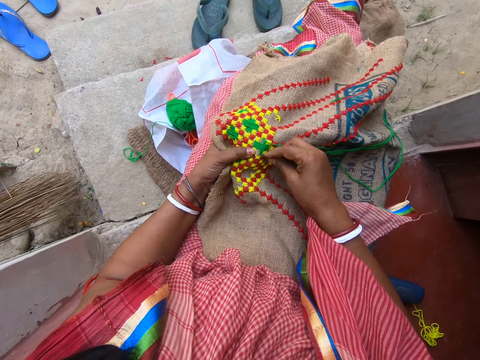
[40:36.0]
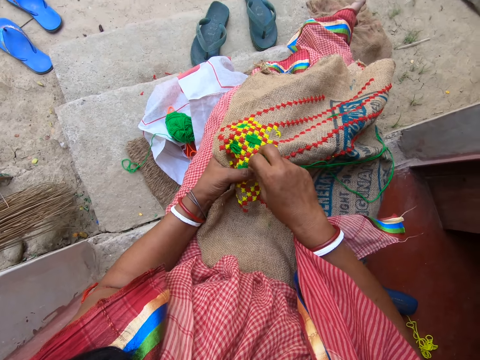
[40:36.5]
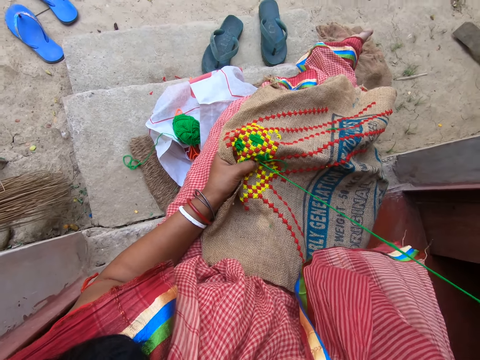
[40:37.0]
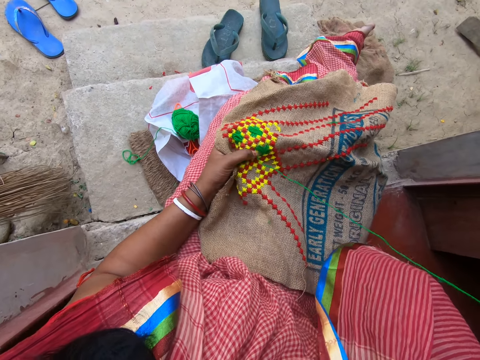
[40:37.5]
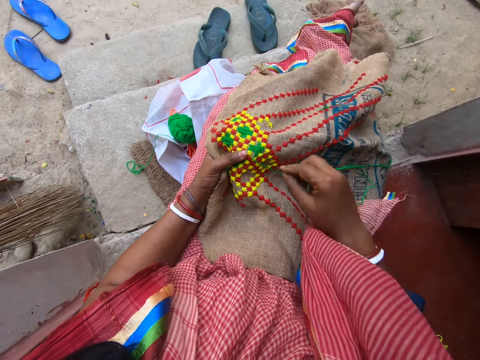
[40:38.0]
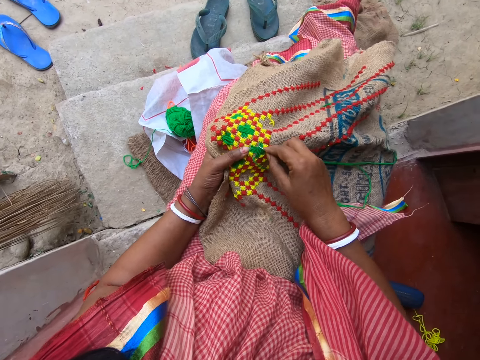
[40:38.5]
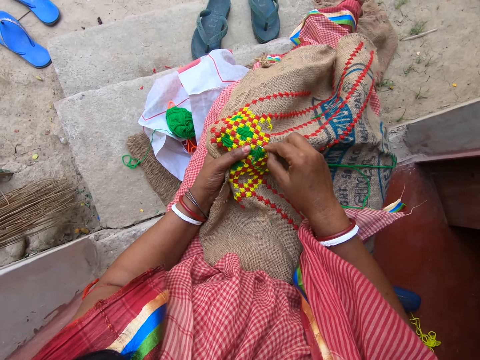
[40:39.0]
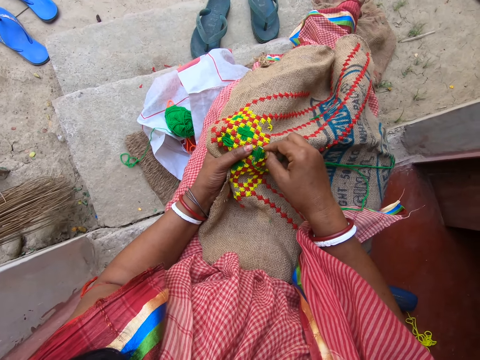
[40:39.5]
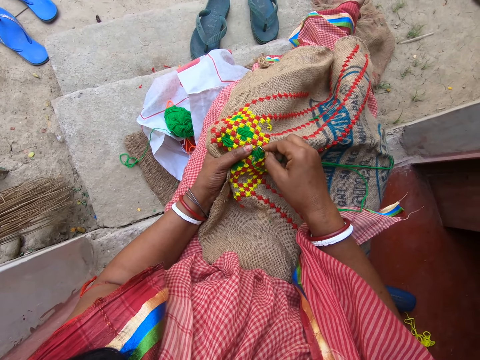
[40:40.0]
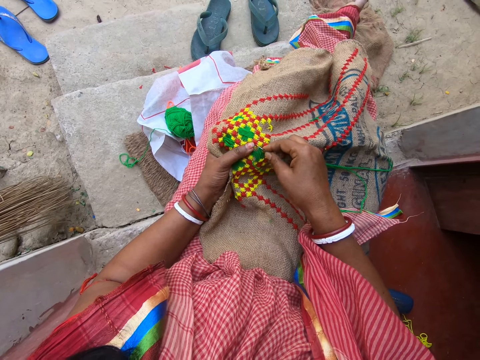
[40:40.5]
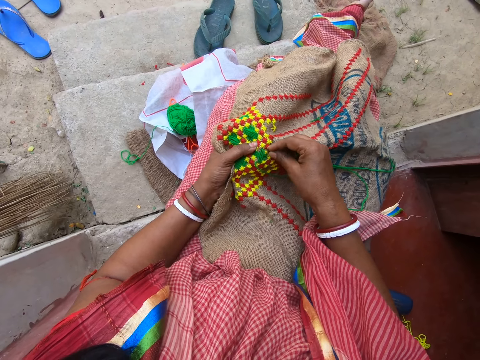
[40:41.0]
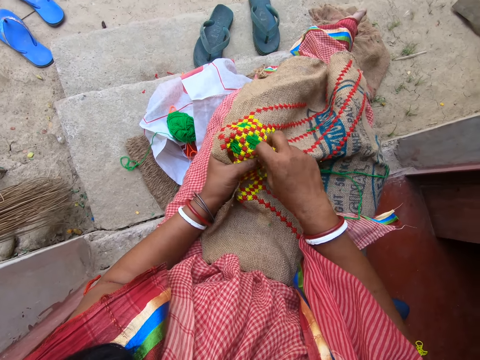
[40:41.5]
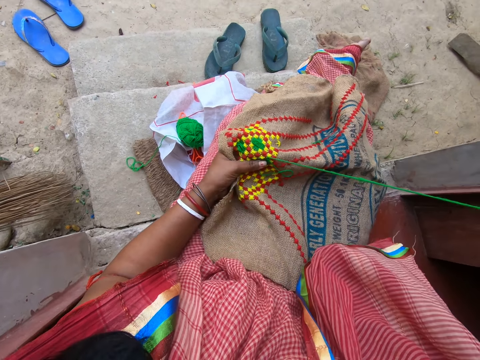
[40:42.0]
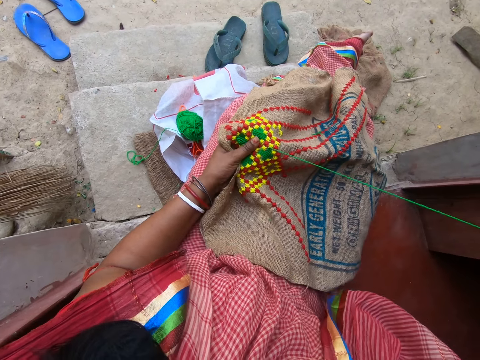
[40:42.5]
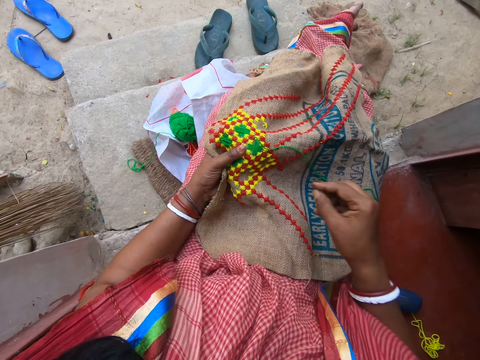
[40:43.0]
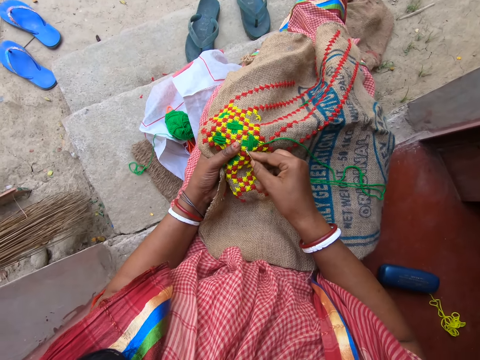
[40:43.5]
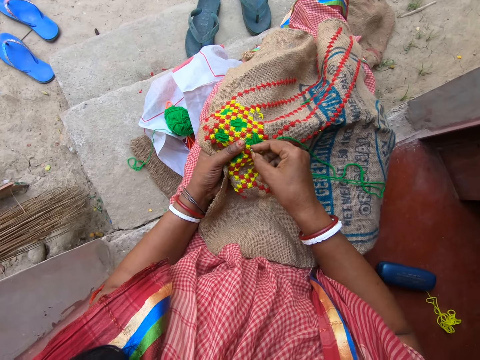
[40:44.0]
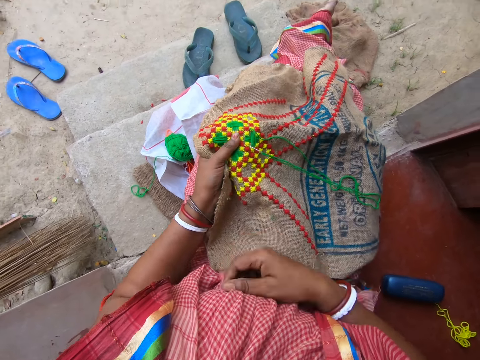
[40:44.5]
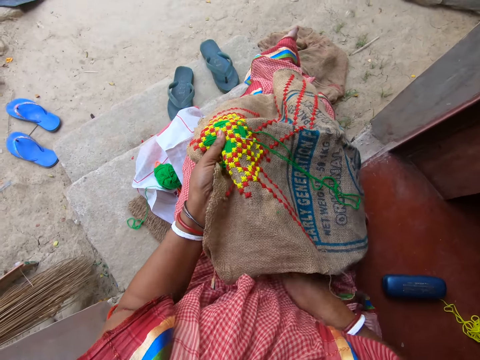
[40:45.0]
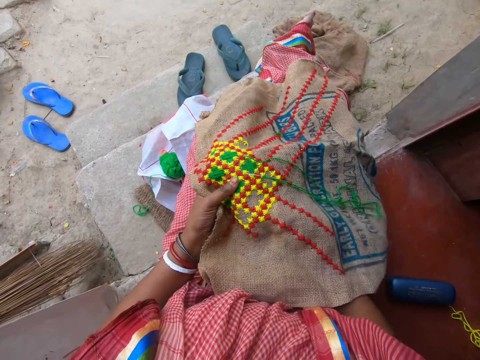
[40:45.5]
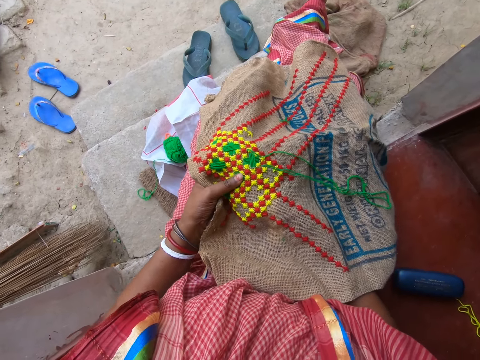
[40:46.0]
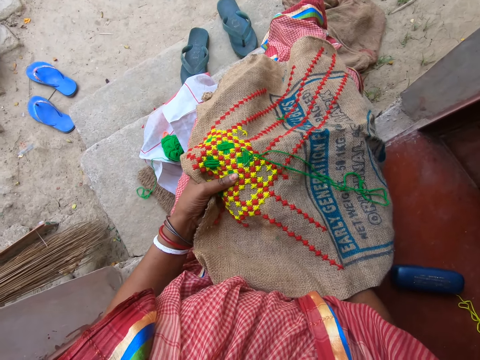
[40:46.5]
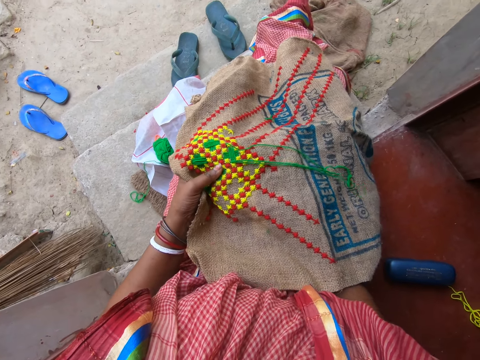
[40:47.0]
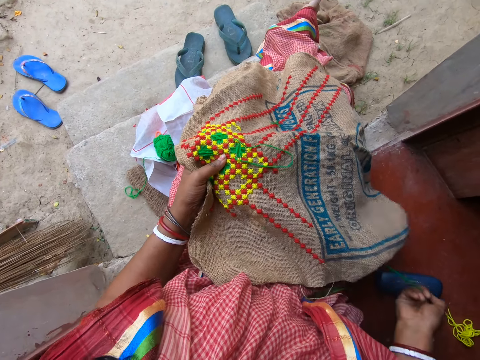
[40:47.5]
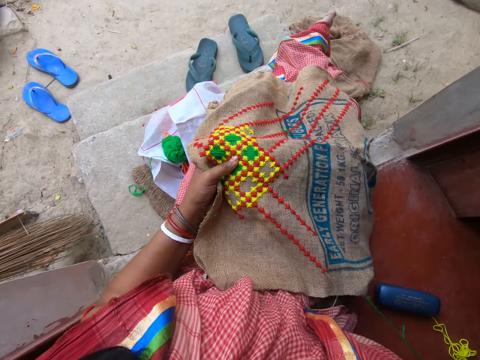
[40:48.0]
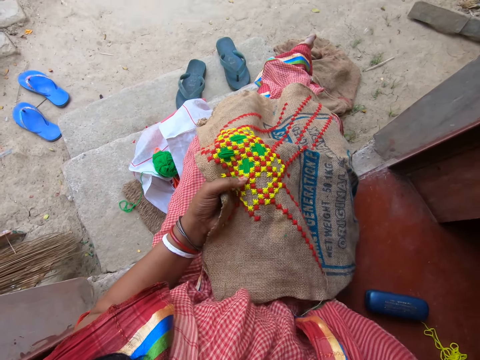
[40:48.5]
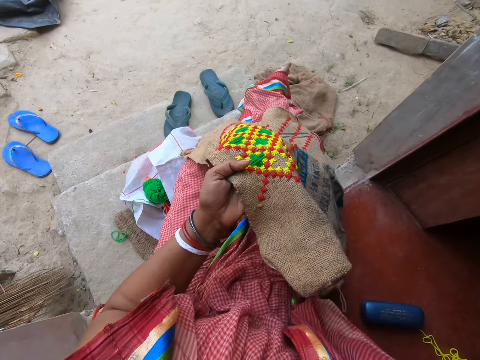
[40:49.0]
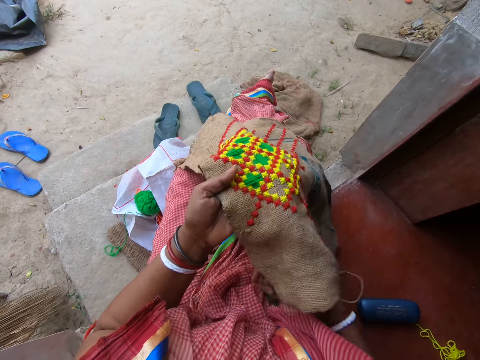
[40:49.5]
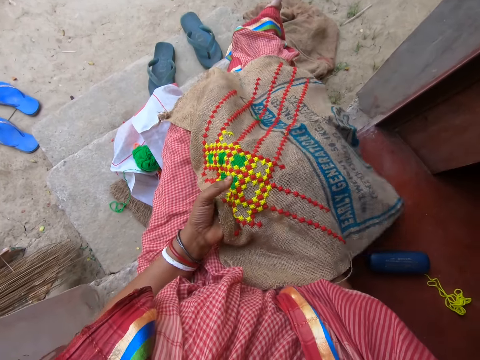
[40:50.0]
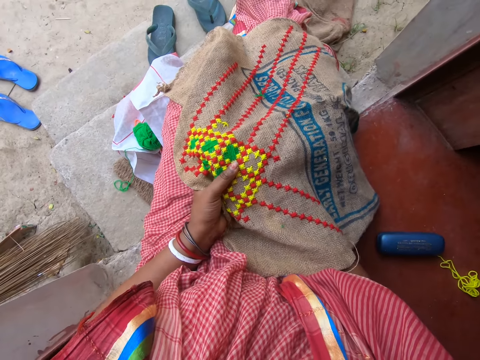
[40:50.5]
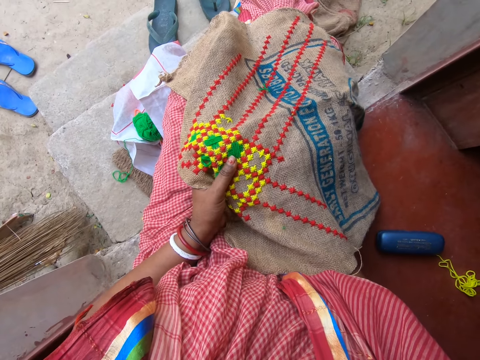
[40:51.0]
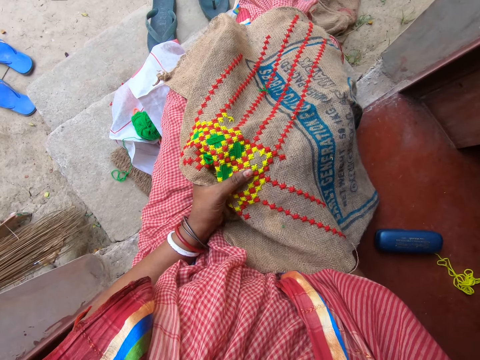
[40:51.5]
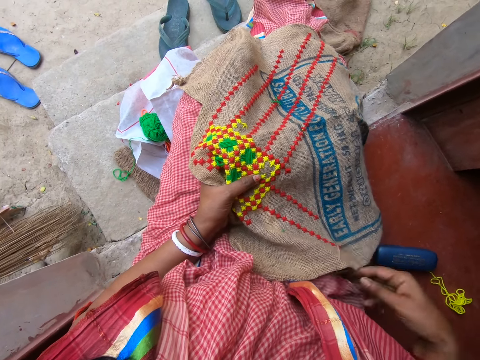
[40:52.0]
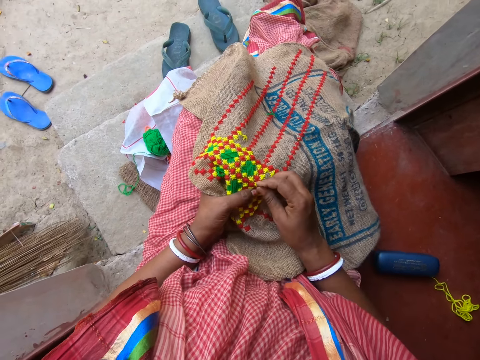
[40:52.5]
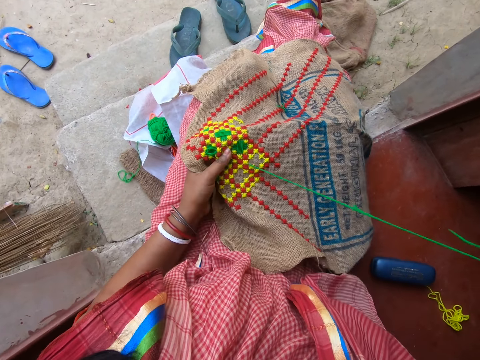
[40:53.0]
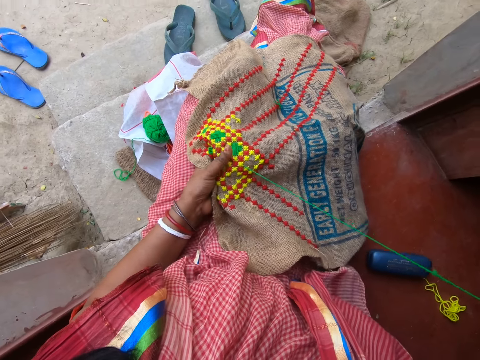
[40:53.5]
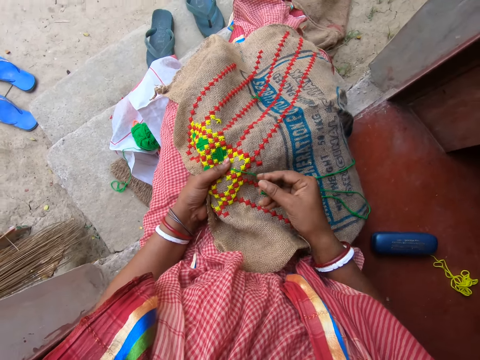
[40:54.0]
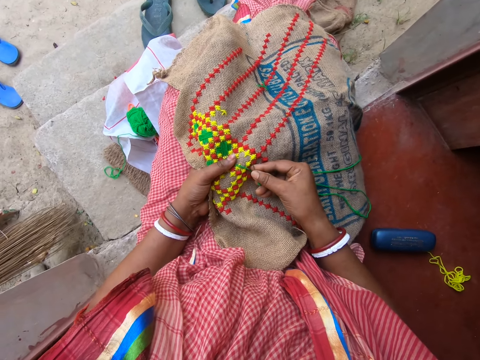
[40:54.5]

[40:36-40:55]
The camera wearer moves a hand under the garment. They stitch and pull the thread. They adjust the cloth. They stitch and pull the thread.

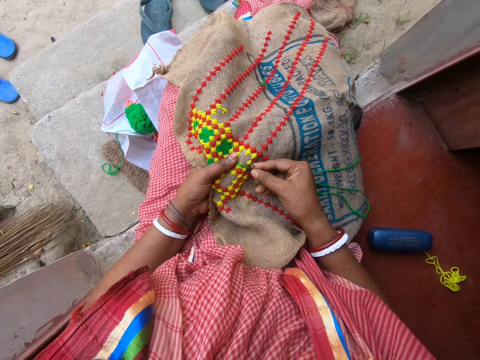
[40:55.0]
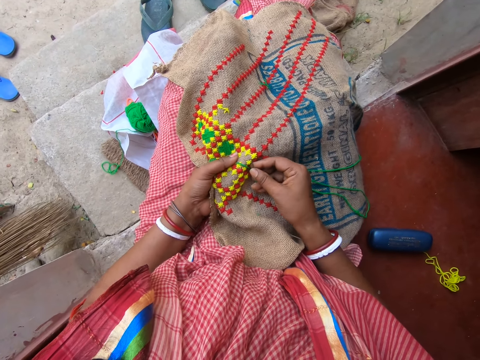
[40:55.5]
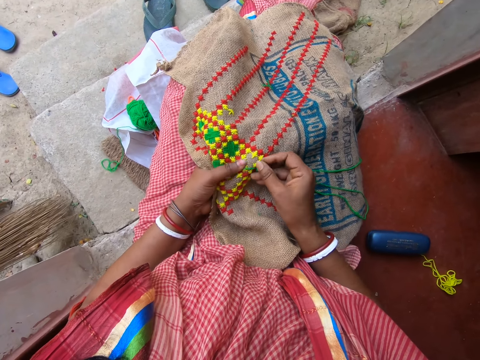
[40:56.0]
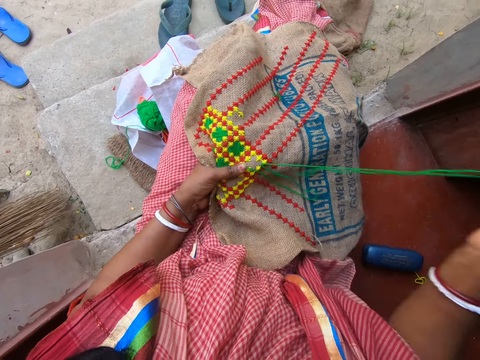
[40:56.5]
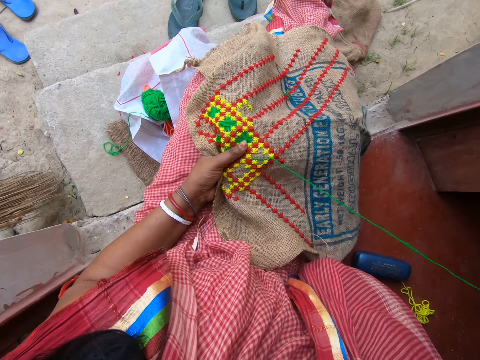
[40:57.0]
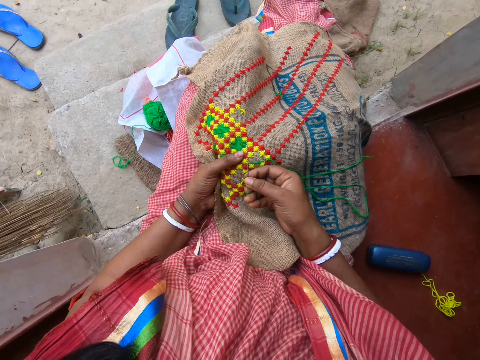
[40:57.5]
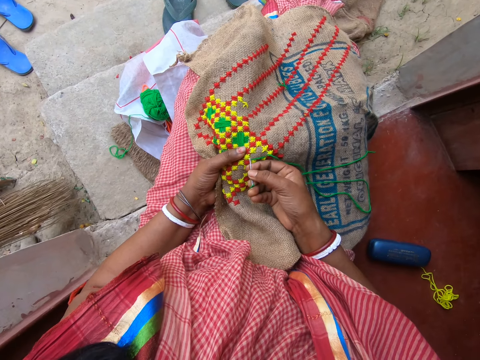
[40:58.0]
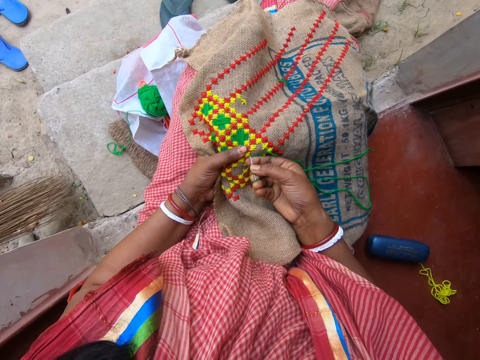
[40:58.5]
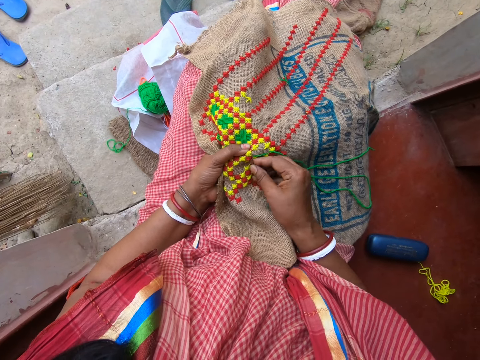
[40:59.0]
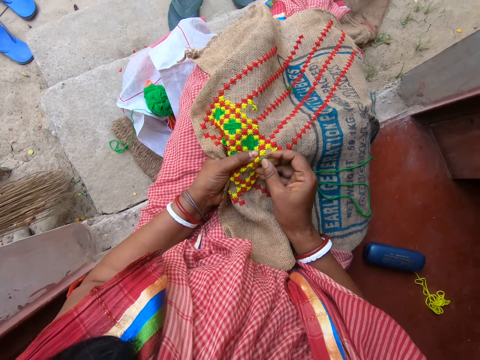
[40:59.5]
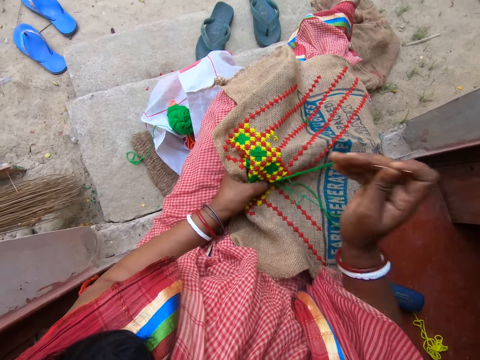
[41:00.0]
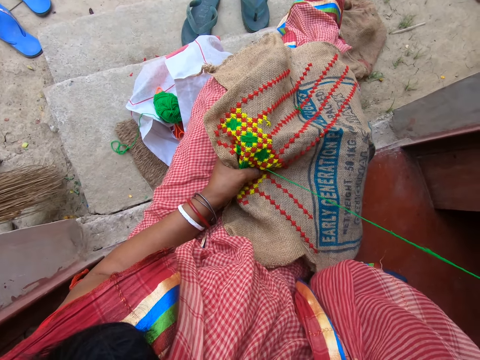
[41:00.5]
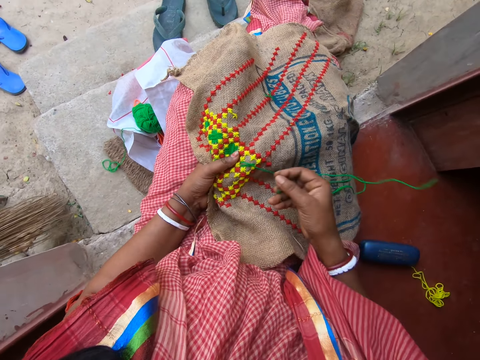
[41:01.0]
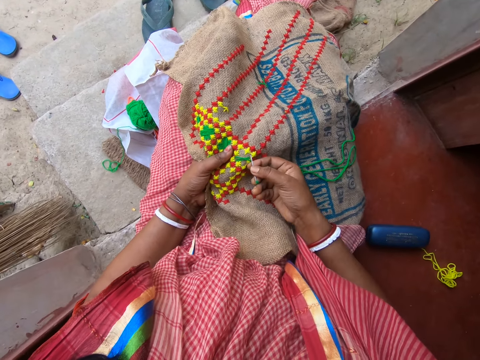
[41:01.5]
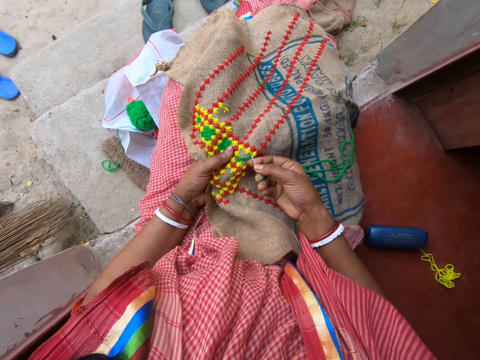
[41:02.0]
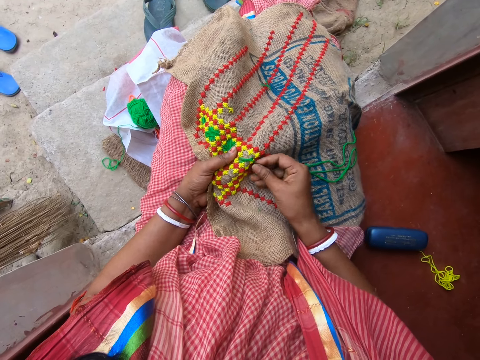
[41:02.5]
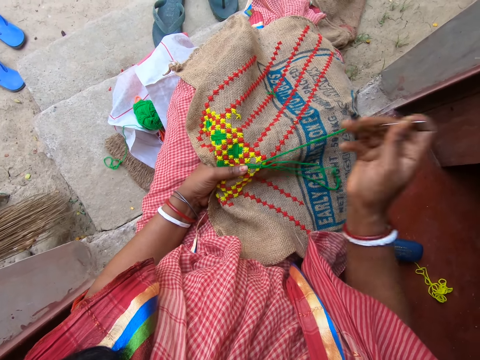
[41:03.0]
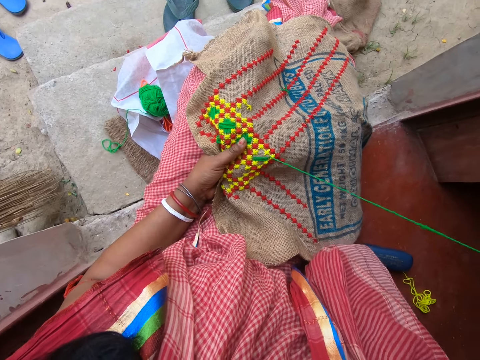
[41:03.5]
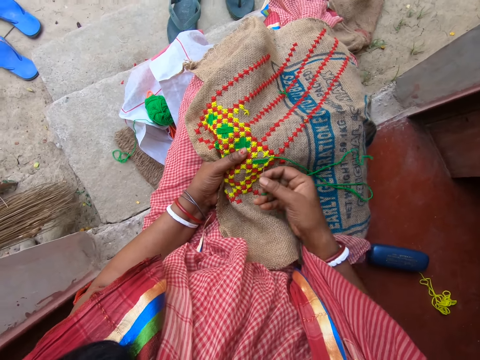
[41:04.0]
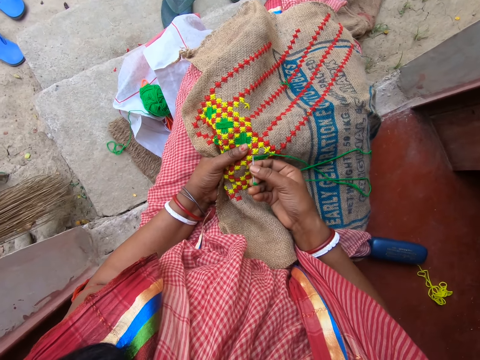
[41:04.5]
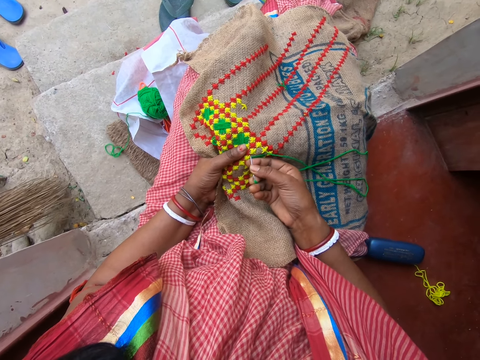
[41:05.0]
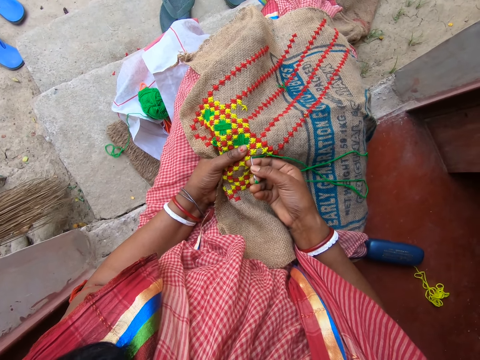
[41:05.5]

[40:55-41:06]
The camera wearer stitches and pulls the thread. They stitch and pull the thread. They stitch and pull the thread.
